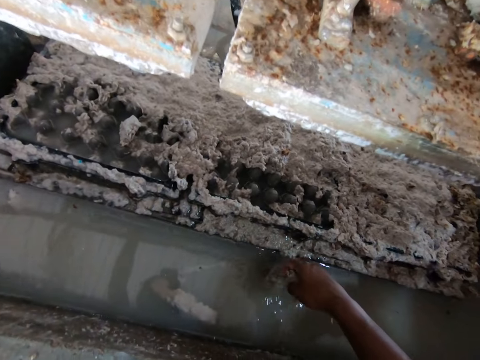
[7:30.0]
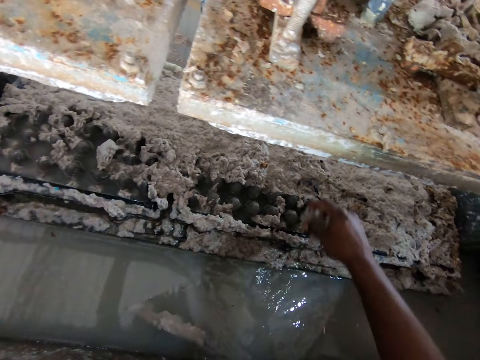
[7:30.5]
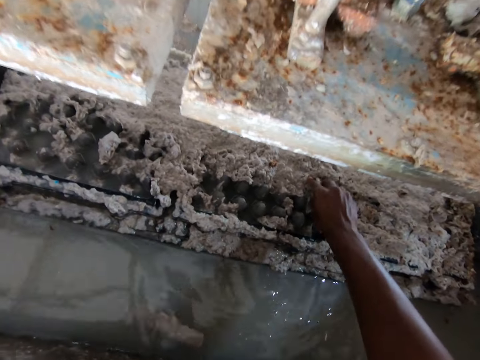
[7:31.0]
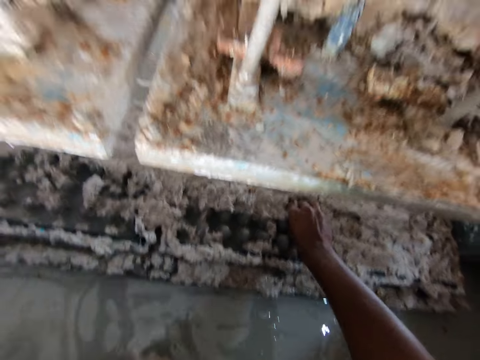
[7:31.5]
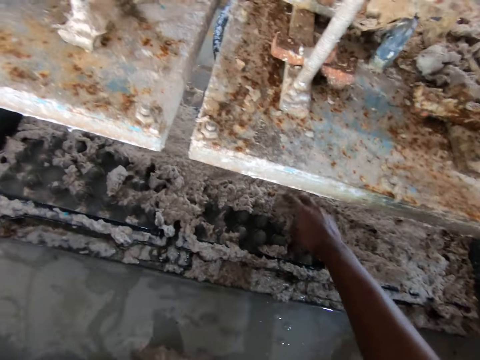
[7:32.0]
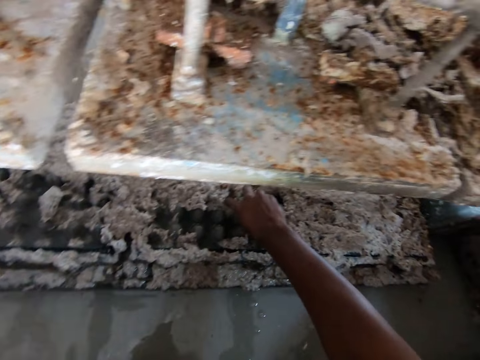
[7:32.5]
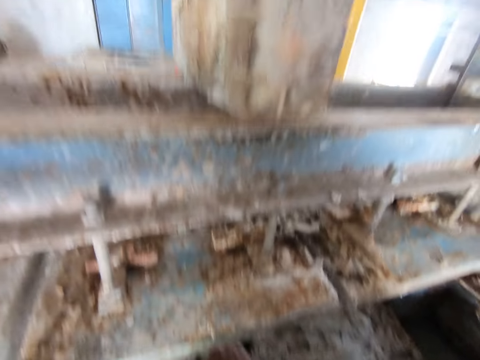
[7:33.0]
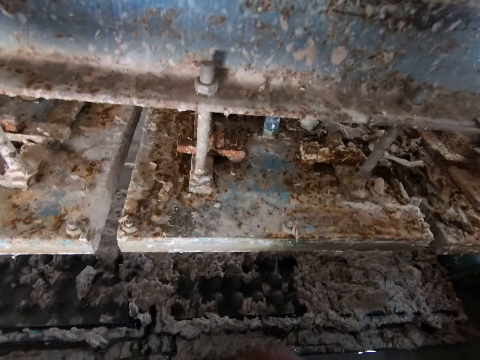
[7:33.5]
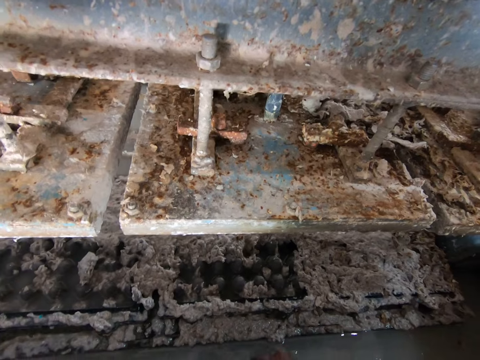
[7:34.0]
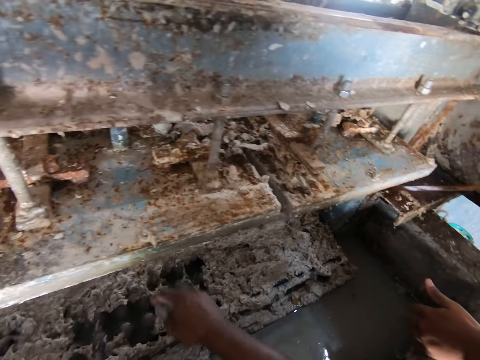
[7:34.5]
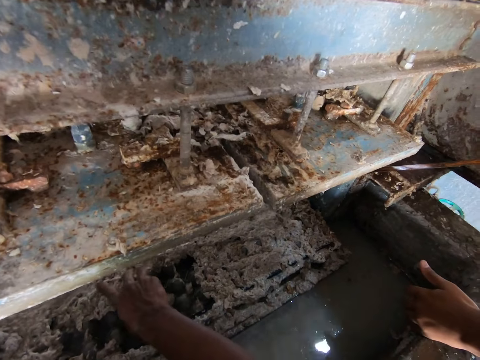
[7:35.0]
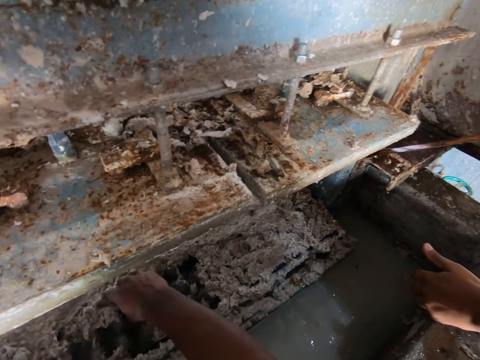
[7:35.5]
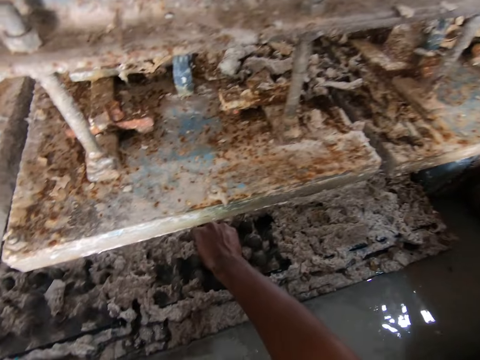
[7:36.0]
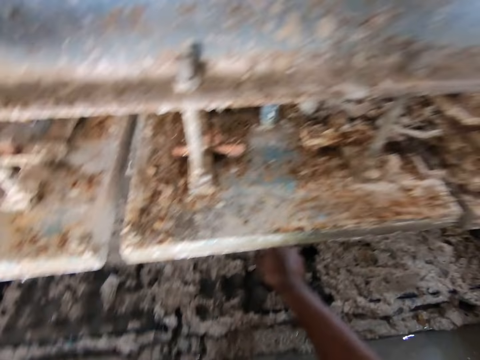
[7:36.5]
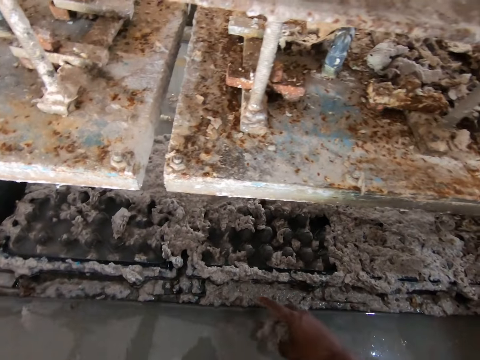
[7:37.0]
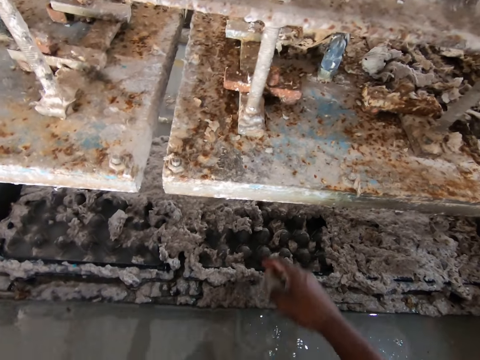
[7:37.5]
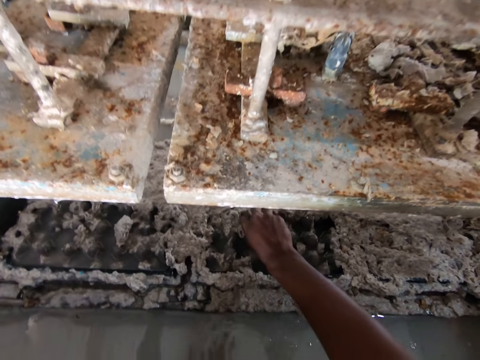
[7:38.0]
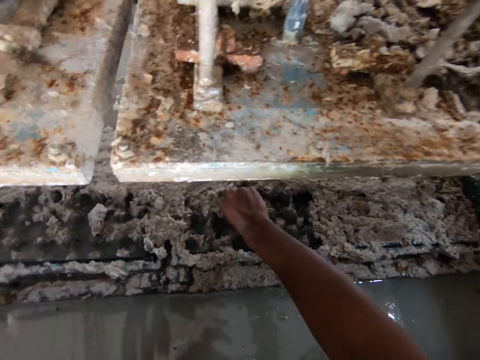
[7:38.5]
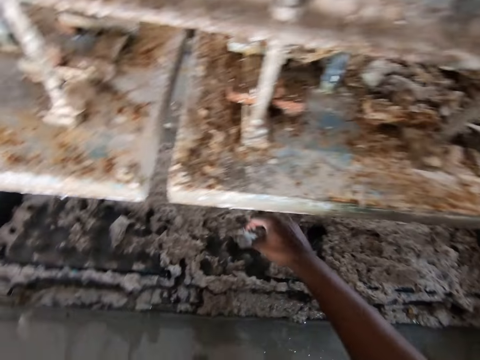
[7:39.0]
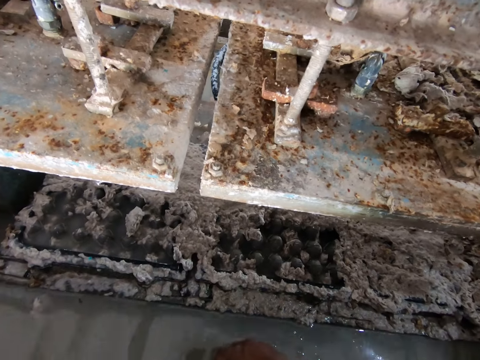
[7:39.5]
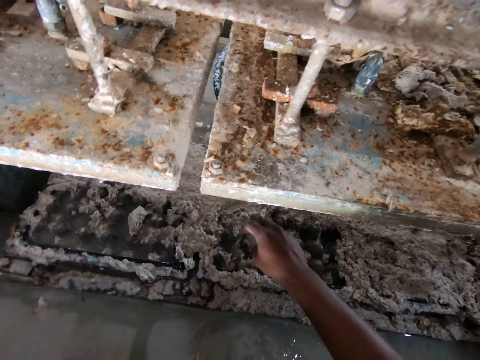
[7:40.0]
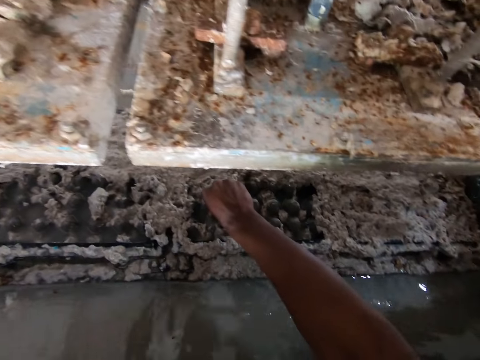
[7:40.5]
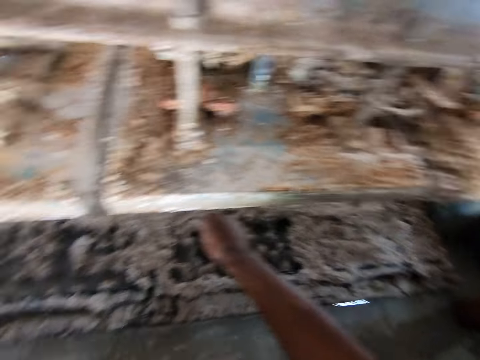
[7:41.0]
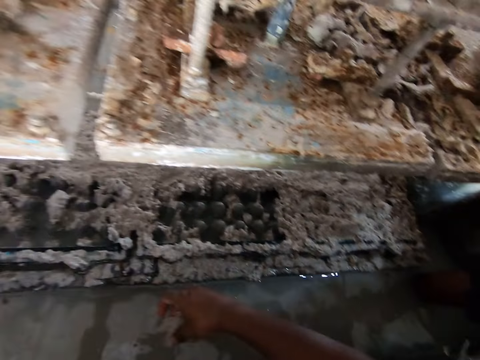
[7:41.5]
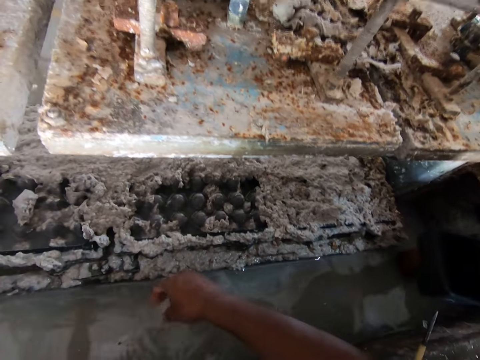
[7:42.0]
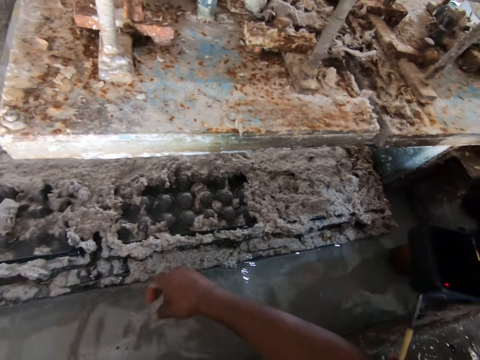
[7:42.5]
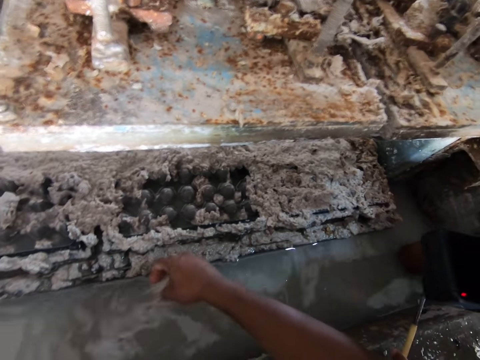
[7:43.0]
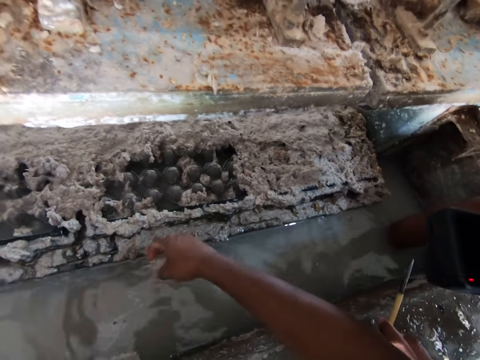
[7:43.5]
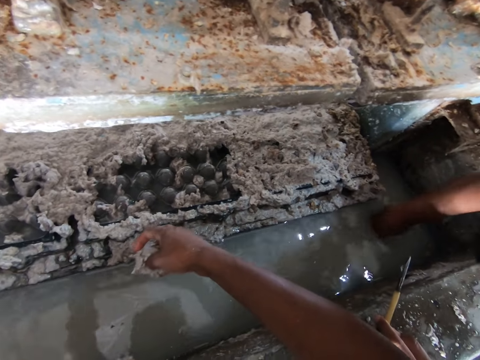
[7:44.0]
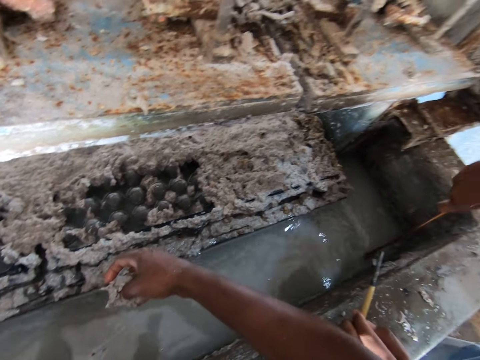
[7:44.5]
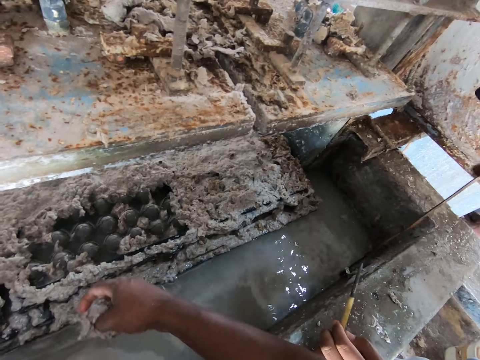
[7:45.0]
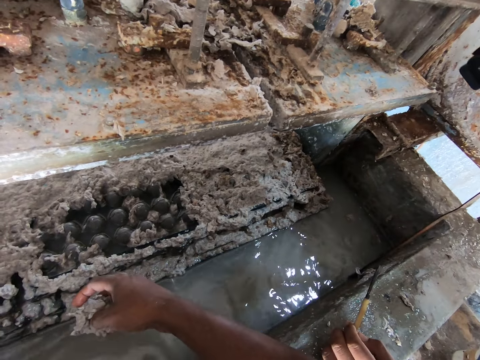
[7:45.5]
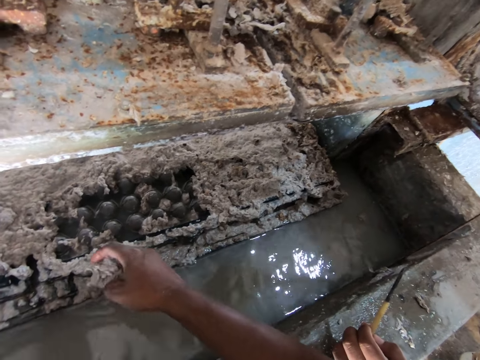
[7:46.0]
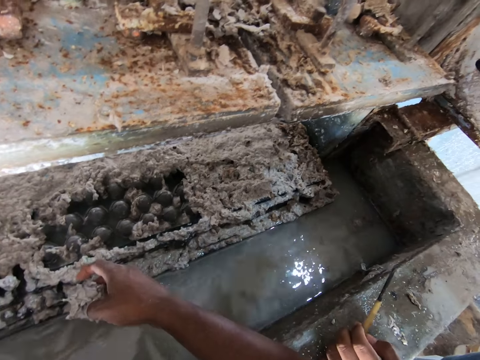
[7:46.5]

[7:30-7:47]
The camera wearer puts the paper in the water. They remove the paper from the egg tray machine. They talk to a man. They put the paper in the water. They remove the paper from the egg tray machine. The man talks to the camera wearer. The camera wearer removes the paper from the egg tray machine. They talk to the man. They remove the paper from the egg tray machine. The man talks to the camera wearer. The camera wearer puts the paper in the water. They remove the paper from the egg tray machine. They put the paper in the water. They rinse the waste with water. They remove the paper from the egg tray machine. They shake the paper in the hand. The man puts the hand in the water. The man removes the metal from the water.

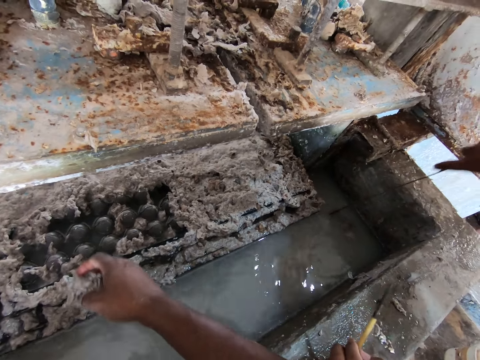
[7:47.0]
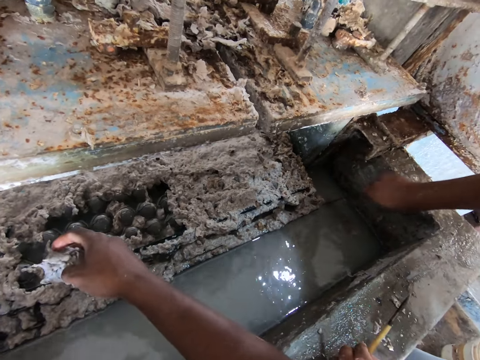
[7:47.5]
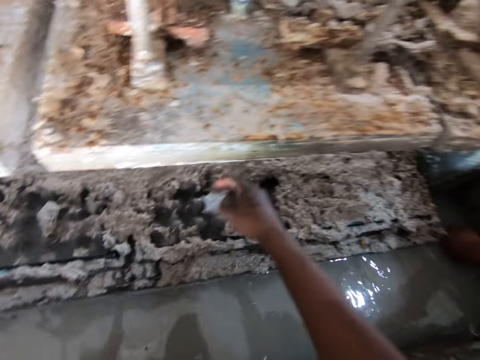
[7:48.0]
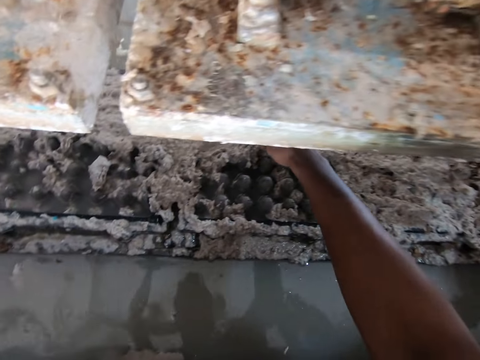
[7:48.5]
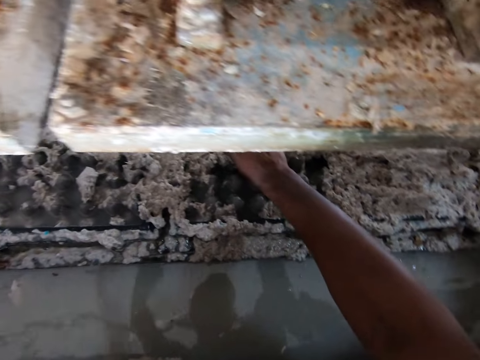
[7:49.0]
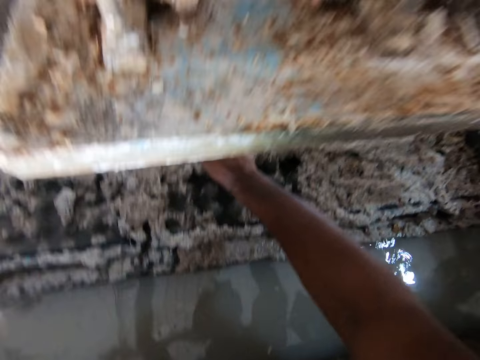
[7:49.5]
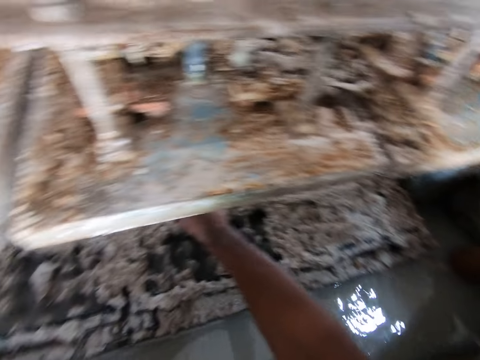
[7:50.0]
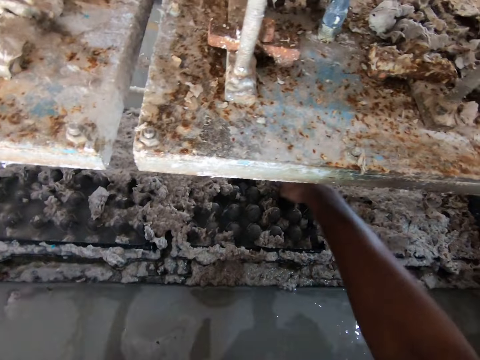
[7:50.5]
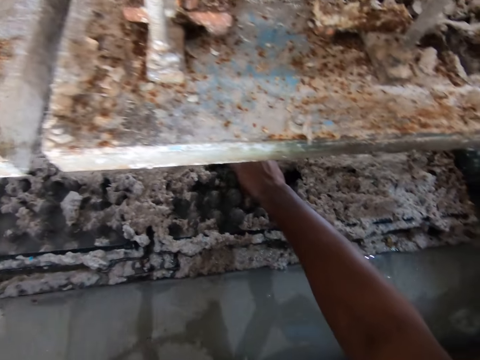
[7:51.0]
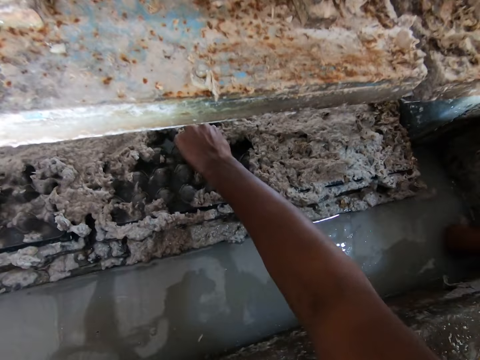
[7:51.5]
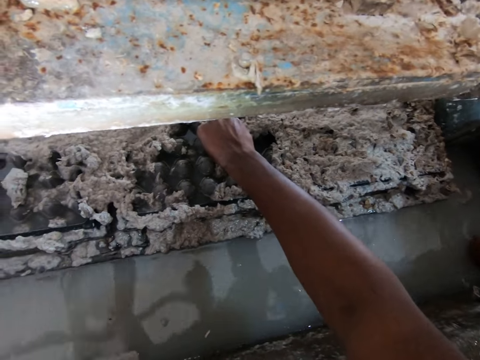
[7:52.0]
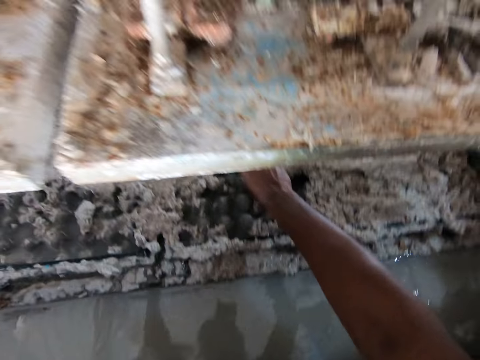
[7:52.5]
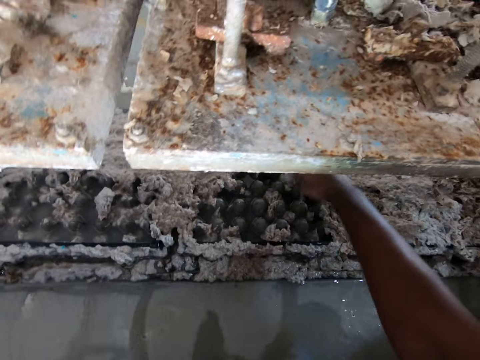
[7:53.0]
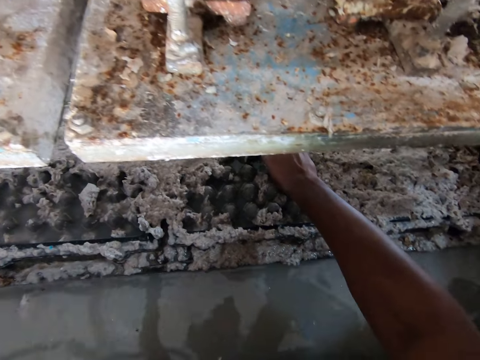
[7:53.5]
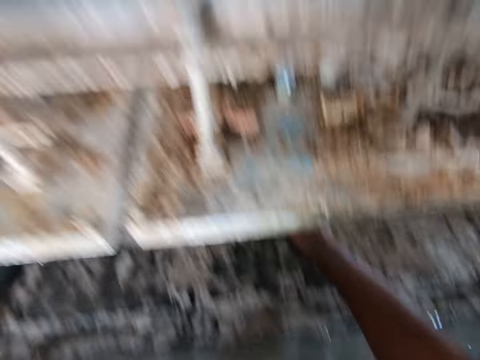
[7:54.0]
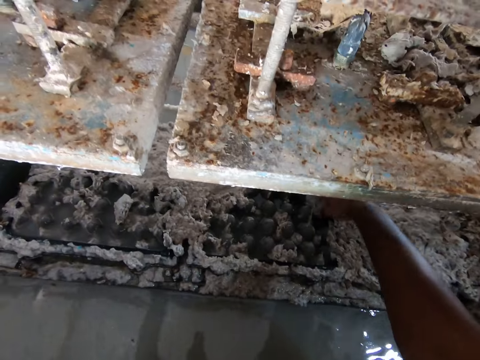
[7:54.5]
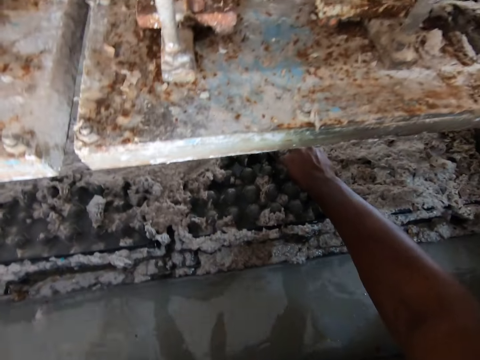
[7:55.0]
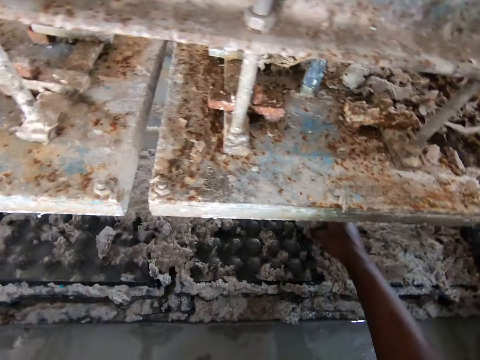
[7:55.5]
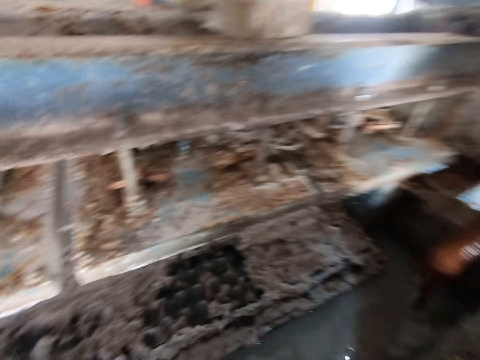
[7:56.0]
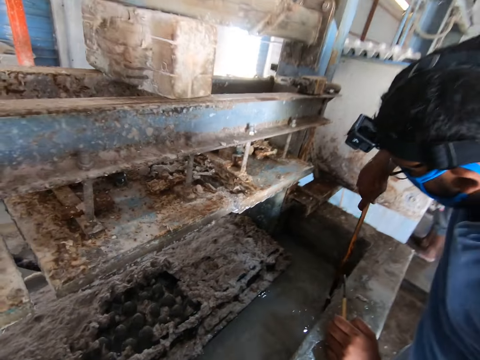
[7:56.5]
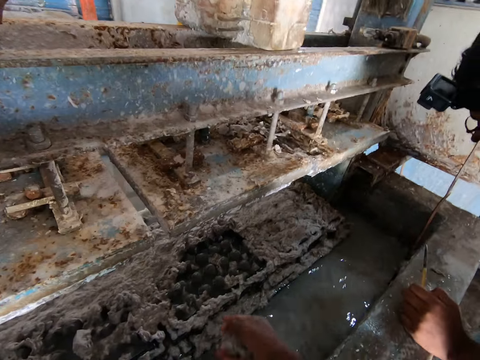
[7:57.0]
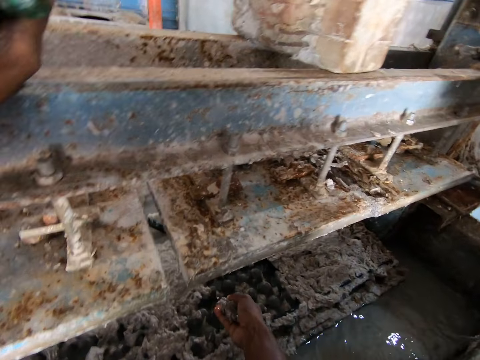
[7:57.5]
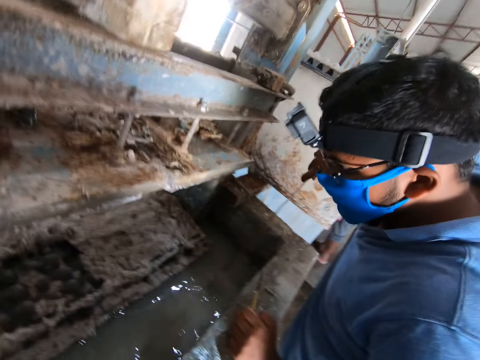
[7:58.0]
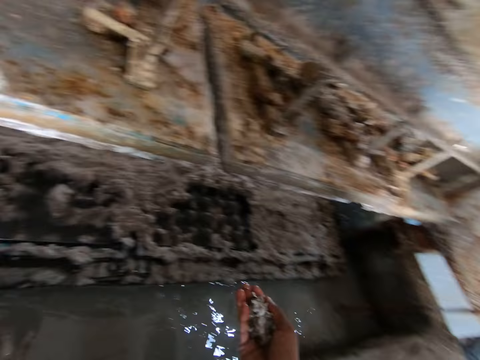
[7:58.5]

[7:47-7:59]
The man puts the metal in the water. The camera wearer removes the paper from the egg tray machine. They remove the paper from the egg tray machine again. They talk to the man. The man removes the metal from the water. The camera wearer looks around. They talk to the man.
